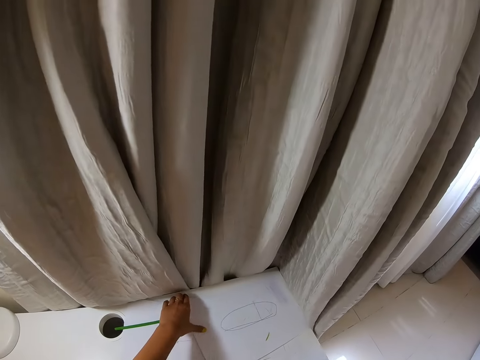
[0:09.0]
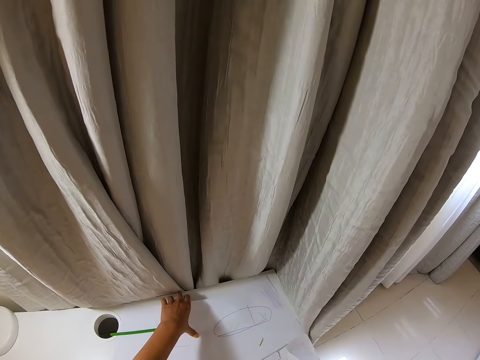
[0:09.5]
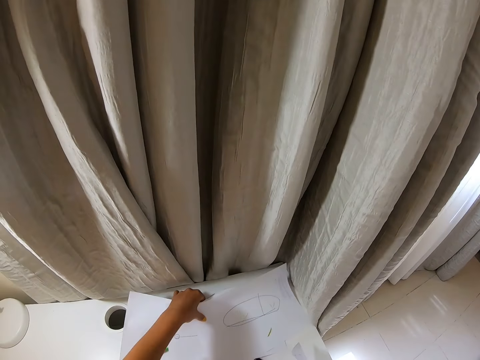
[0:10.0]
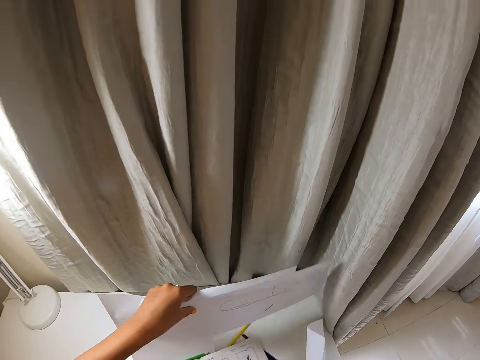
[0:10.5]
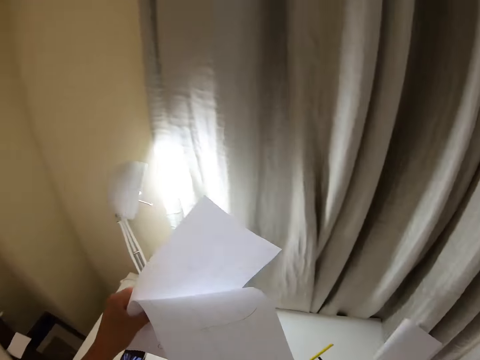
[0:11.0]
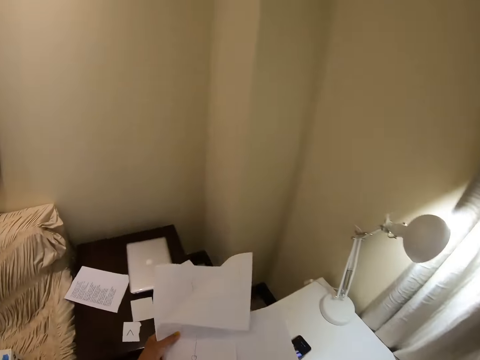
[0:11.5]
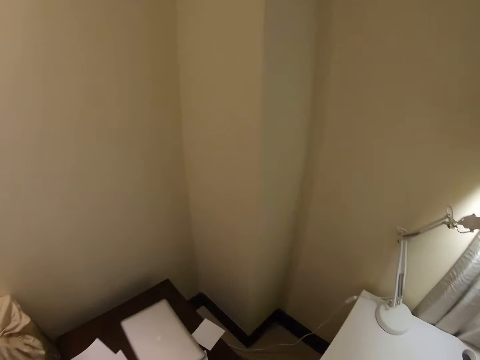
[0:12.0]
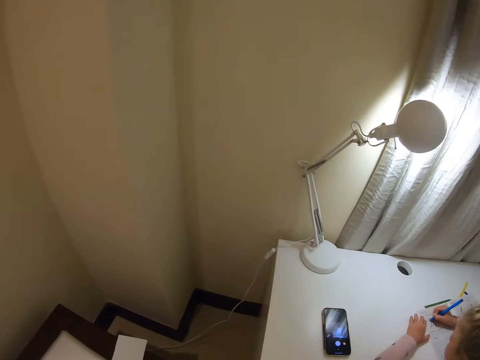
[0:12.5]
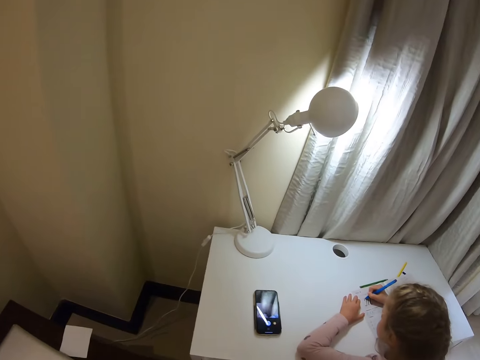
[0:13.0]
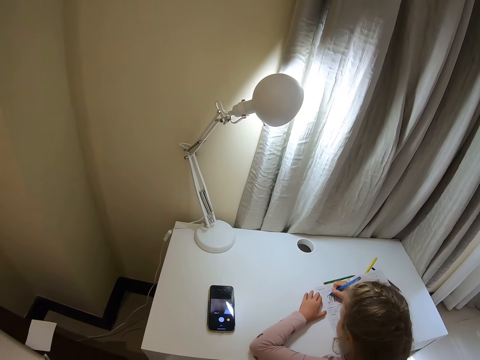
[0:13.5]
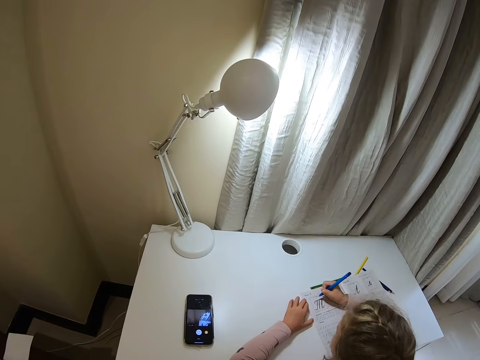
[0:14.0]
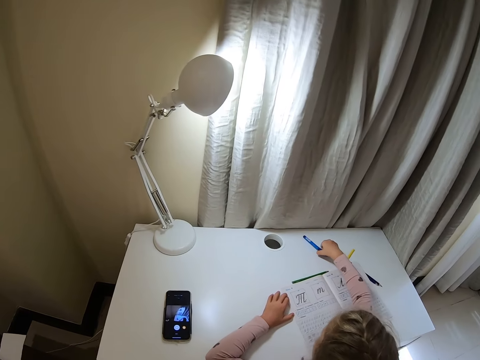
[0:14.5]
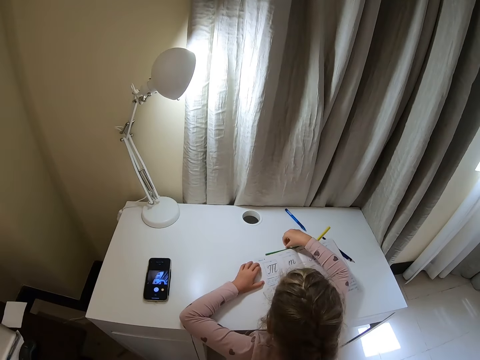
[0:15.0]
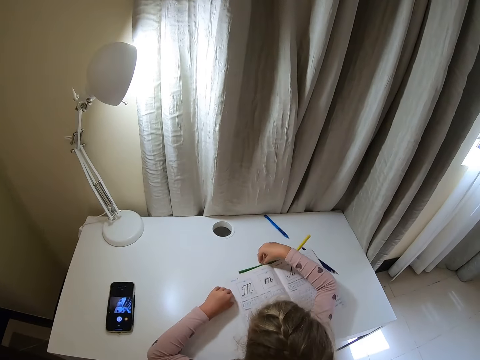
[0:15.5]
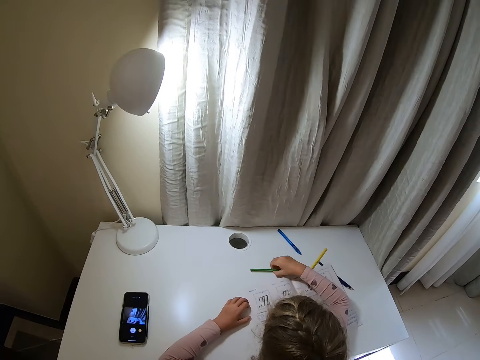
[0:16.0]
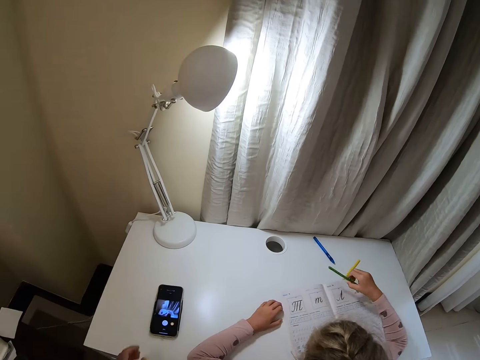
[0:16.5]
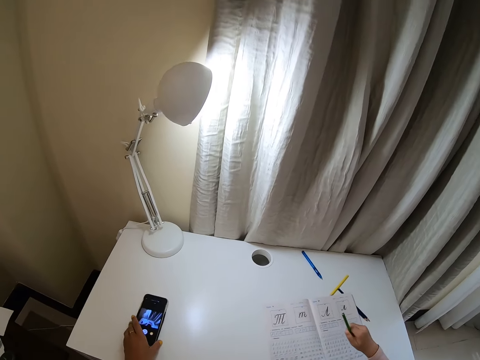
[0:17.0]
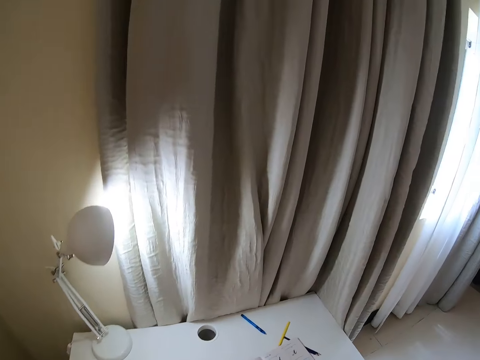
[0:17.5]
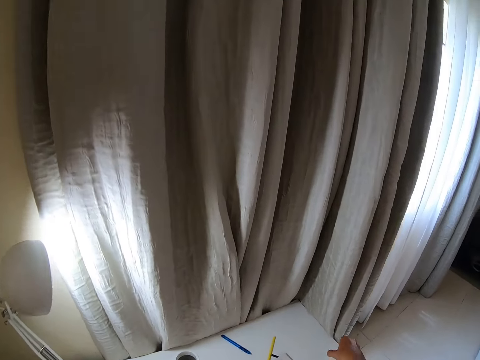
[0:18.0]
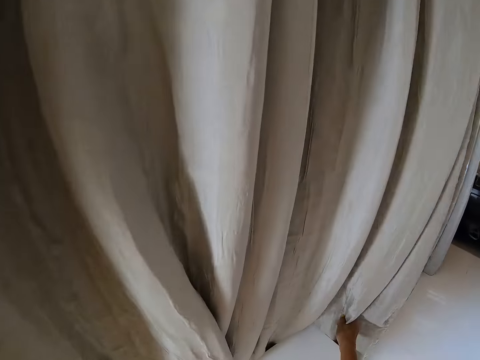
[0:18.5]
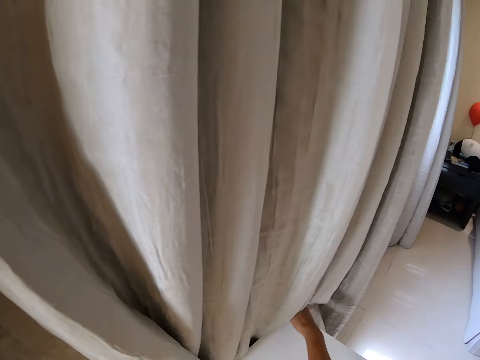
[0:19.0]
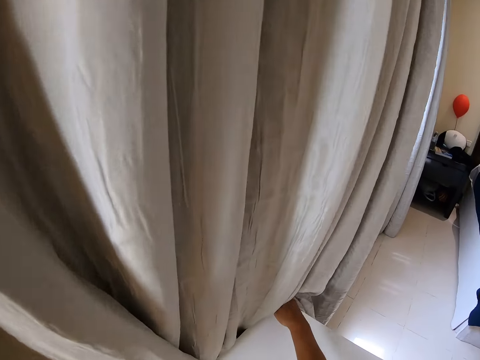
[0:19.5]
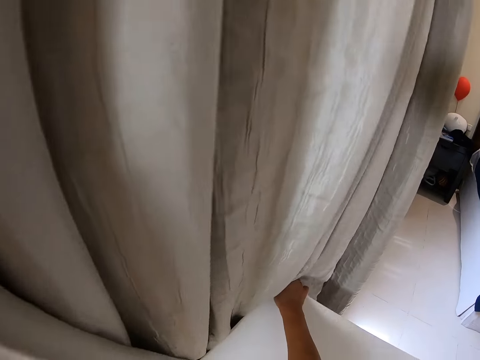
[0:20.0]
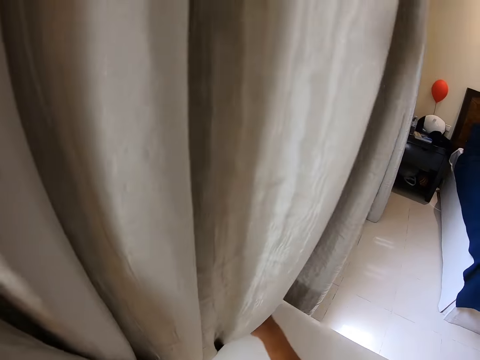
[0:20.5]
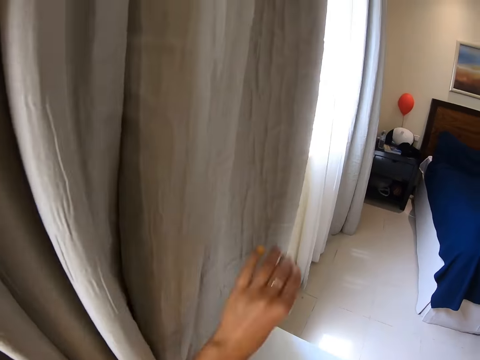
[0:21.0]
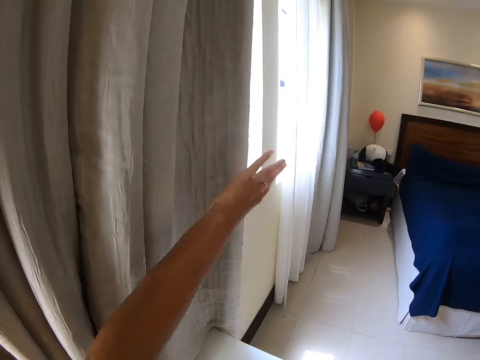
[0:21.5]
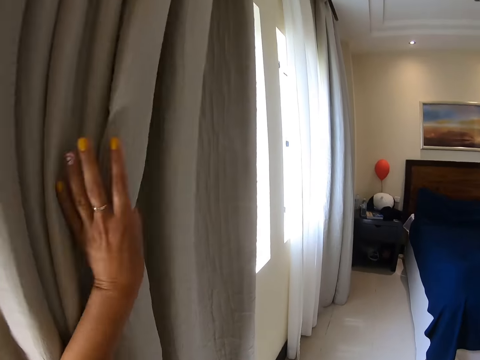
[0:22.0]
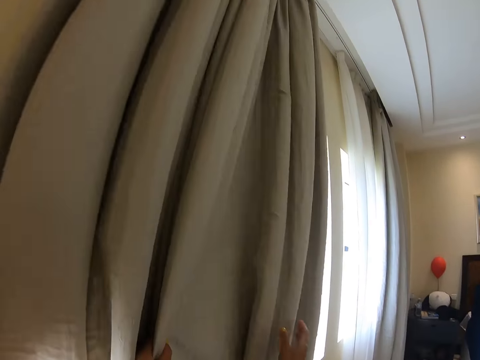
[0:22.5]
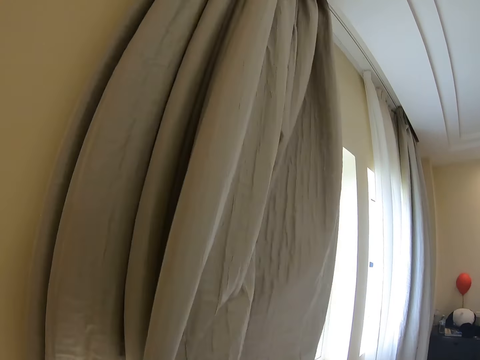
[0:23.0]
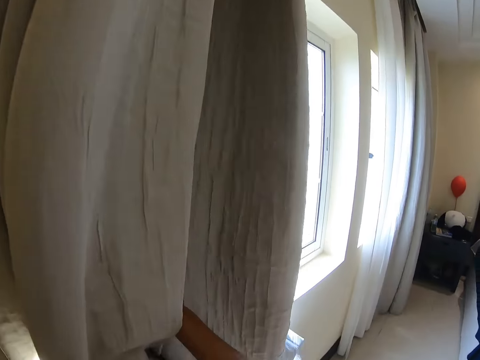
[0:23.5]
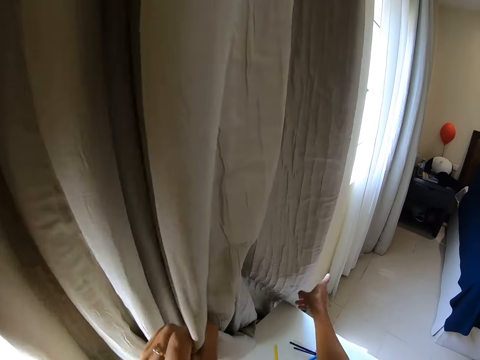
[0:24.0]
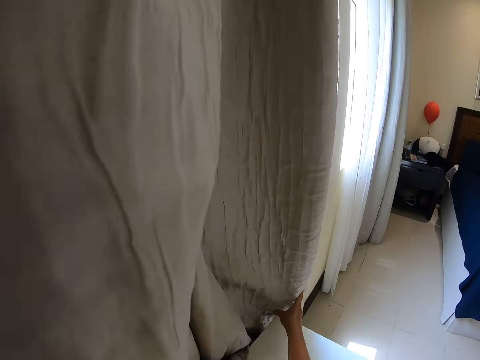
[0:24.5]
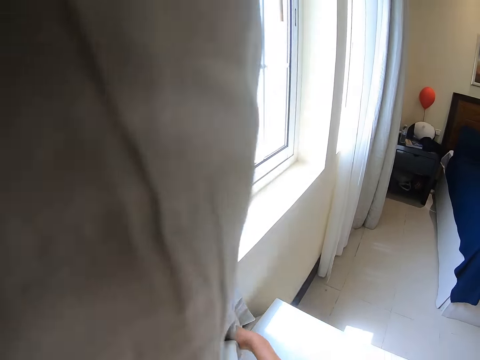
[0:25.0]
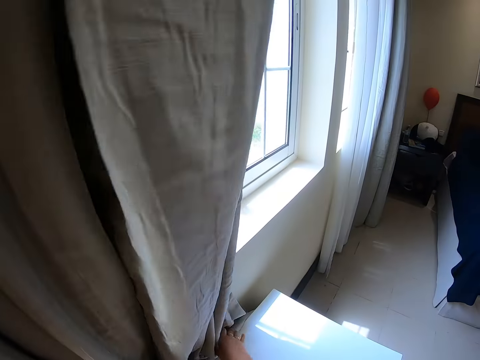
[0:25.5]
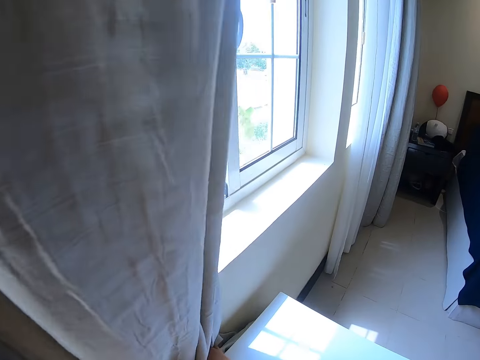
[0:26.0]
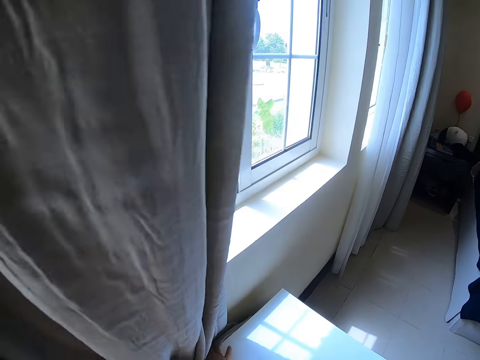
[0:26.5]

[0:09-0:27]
The camera wearer picks up papers. They drop the papers. They move around. A child drops a pen. The child picks up the pen. The child removes a hand from the book. The camera wearer takes a phone. They touch the curtain. They adjust the table. They pull the curtain. They adjust the curtain. They hold the curtain. They hold it again.

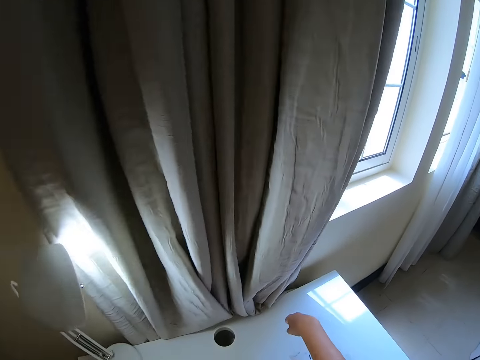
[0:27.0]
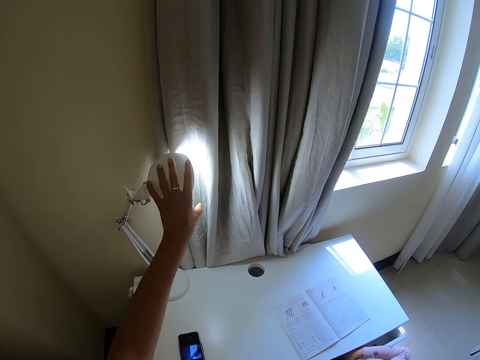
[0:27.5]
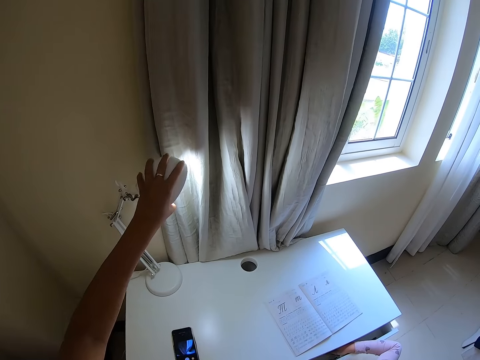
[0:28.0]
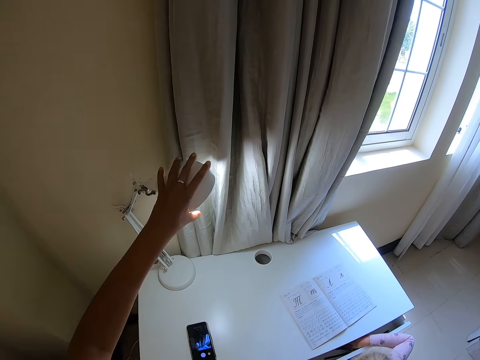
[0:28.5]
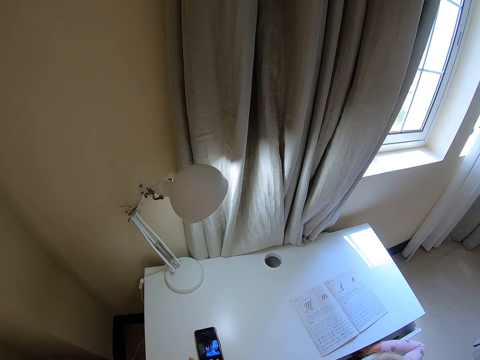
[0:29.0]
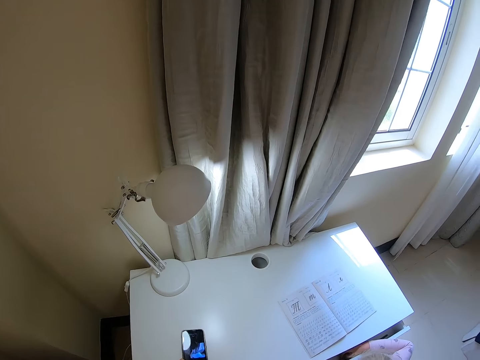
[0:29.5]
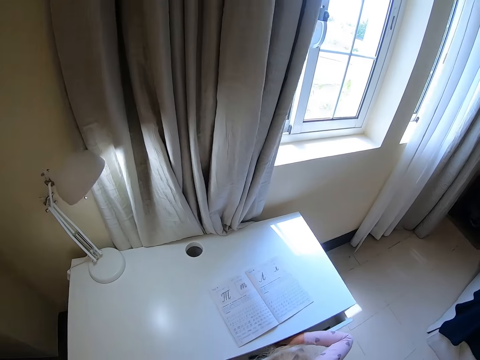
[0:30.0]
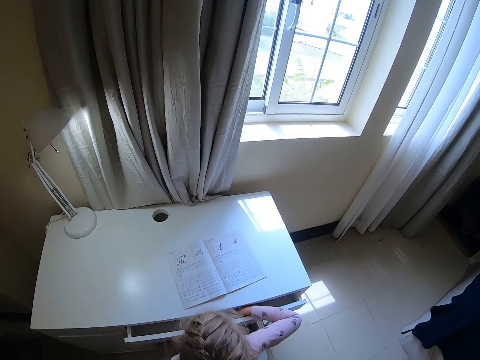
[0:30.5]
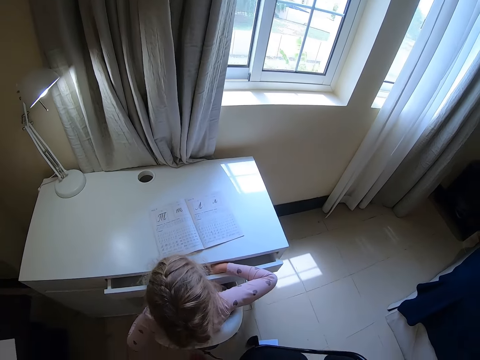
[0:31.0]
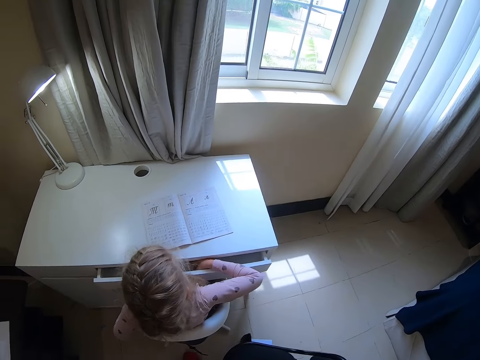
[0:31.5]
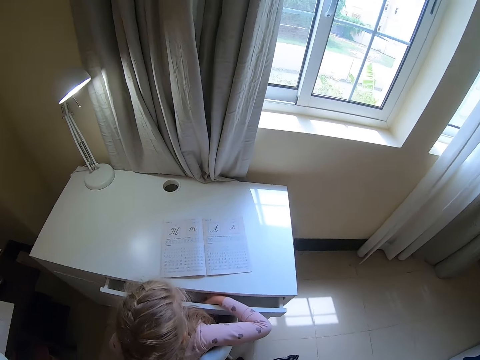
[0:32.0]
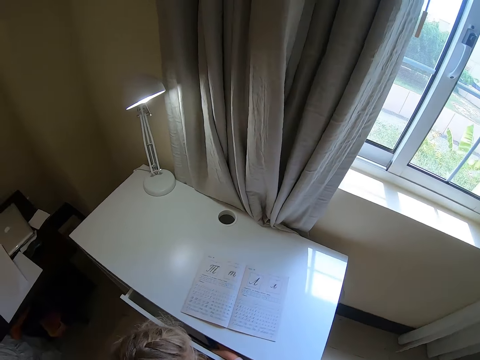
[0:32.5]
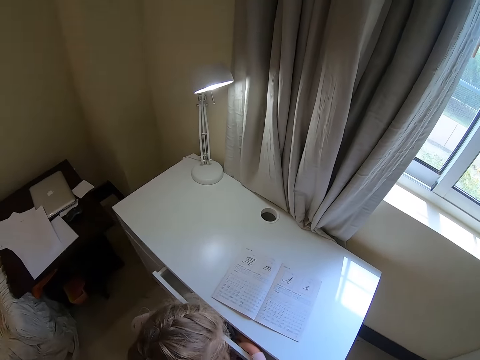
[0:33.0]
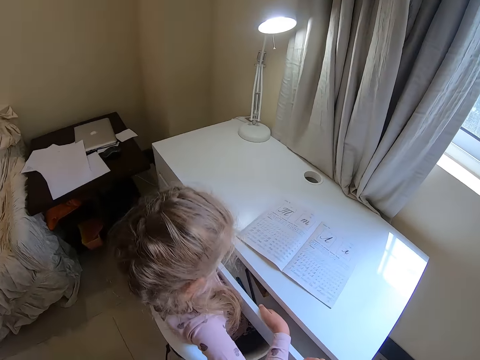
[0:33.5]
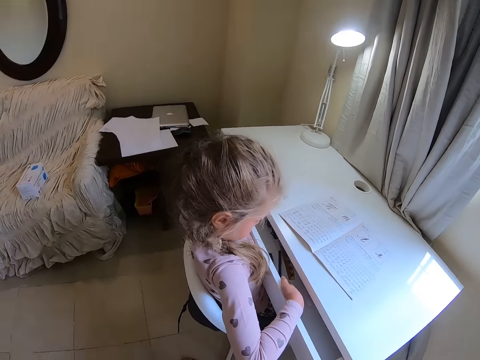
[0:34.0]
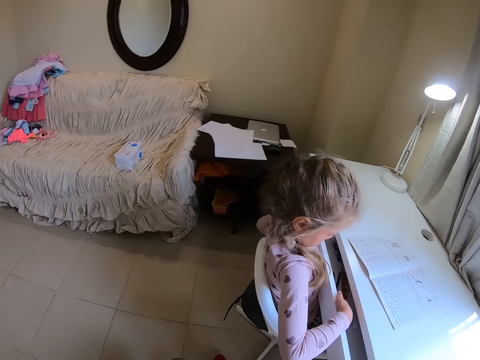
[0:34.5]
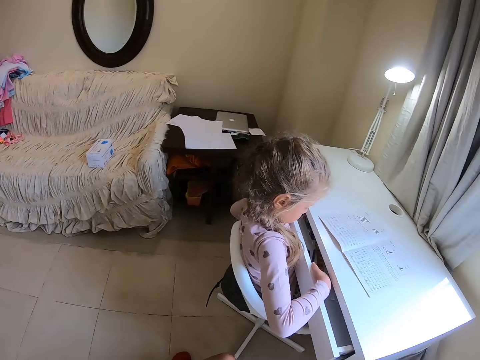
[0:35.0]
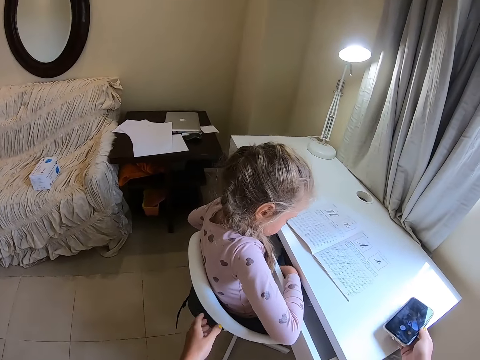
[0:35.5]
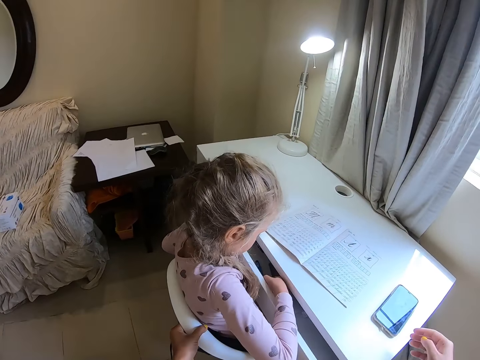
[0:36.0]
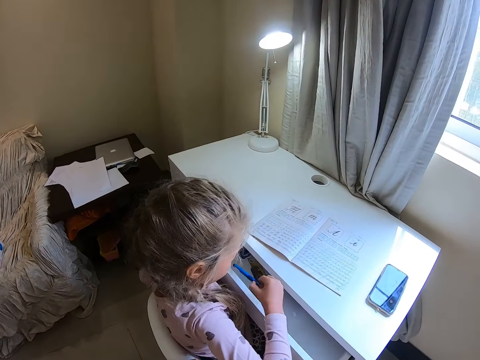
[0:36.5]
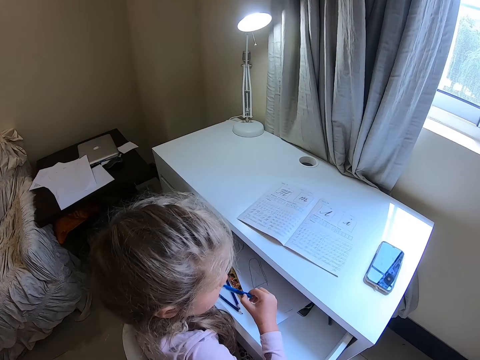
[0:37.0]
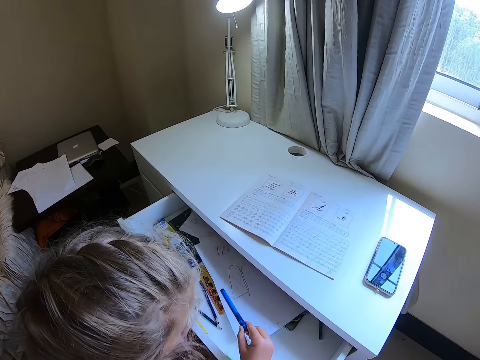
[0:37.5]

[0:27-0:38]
The camera wearer adjusts the table lamp. They pick up the phone. They move around. A child touches pens in the drawer. The camera wearer looks around. They place the phone on the table. They drop the phone. They hold the seat. The child picks up a pen.
